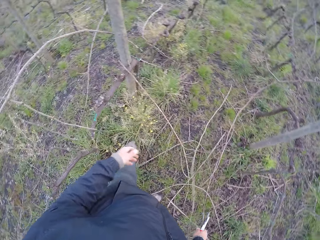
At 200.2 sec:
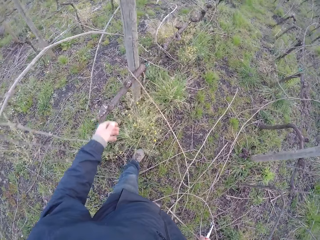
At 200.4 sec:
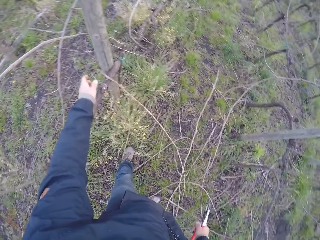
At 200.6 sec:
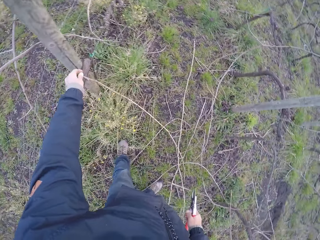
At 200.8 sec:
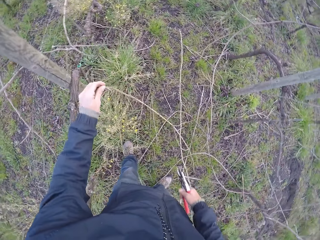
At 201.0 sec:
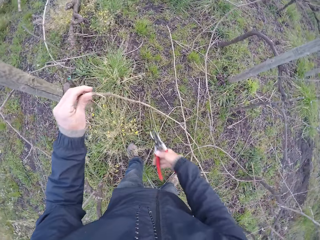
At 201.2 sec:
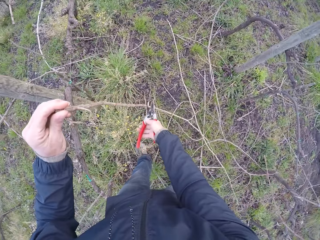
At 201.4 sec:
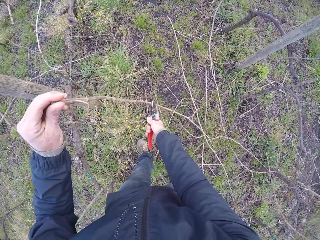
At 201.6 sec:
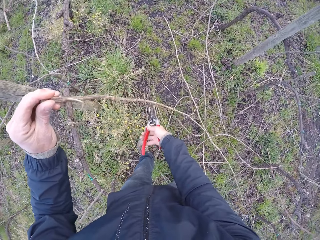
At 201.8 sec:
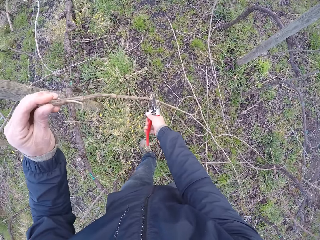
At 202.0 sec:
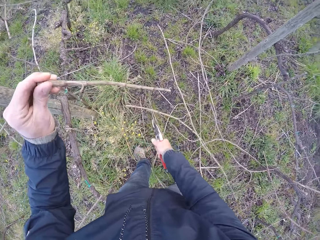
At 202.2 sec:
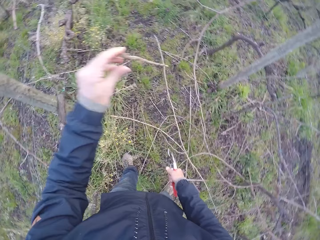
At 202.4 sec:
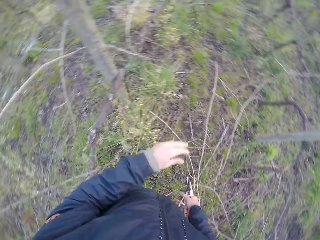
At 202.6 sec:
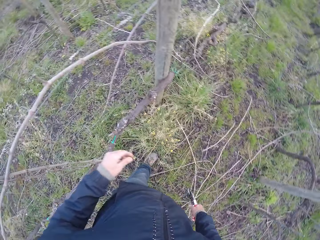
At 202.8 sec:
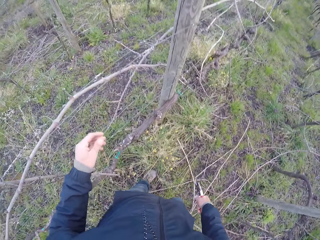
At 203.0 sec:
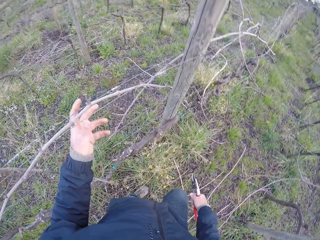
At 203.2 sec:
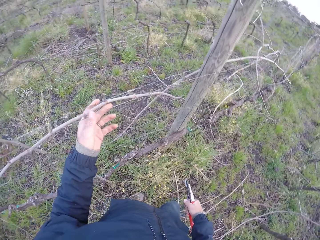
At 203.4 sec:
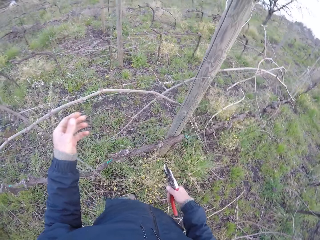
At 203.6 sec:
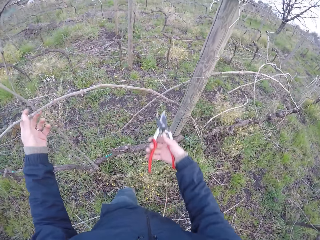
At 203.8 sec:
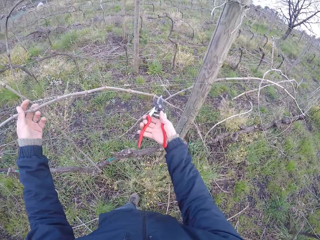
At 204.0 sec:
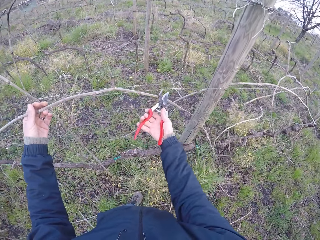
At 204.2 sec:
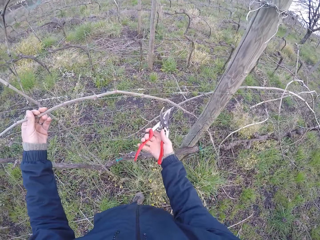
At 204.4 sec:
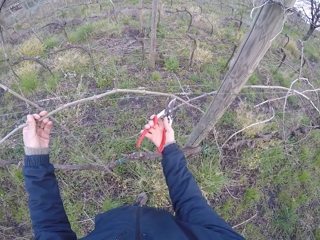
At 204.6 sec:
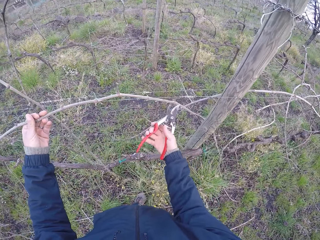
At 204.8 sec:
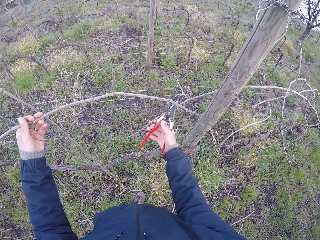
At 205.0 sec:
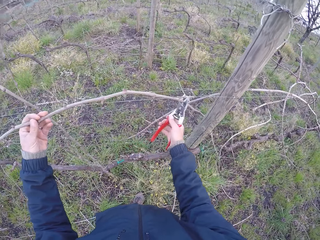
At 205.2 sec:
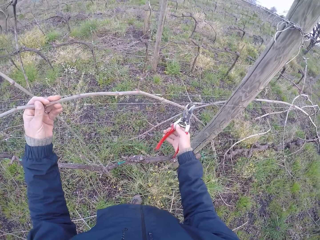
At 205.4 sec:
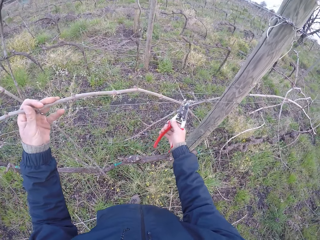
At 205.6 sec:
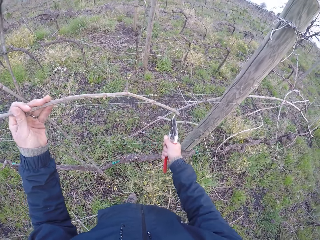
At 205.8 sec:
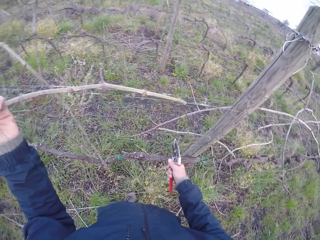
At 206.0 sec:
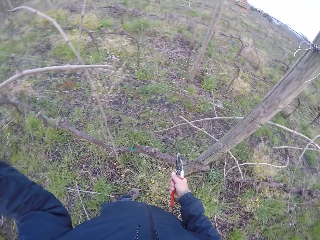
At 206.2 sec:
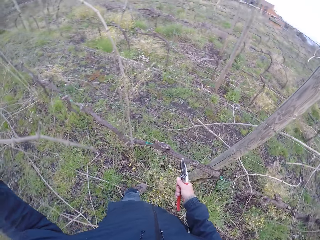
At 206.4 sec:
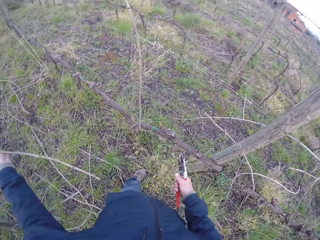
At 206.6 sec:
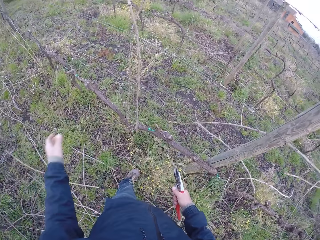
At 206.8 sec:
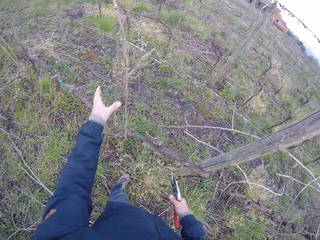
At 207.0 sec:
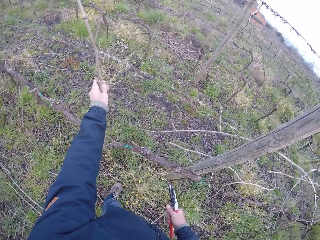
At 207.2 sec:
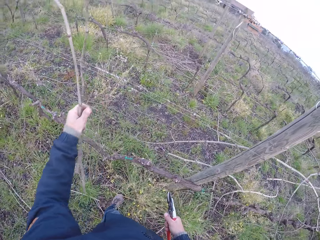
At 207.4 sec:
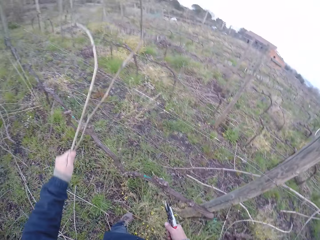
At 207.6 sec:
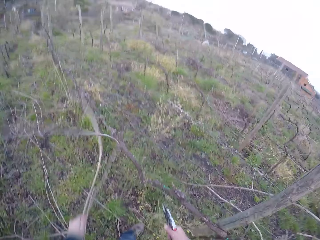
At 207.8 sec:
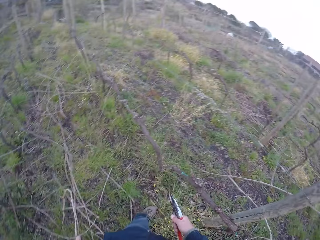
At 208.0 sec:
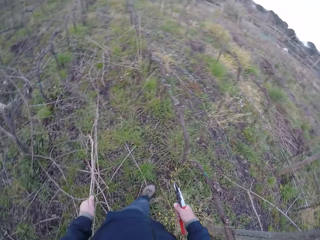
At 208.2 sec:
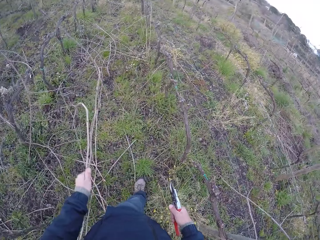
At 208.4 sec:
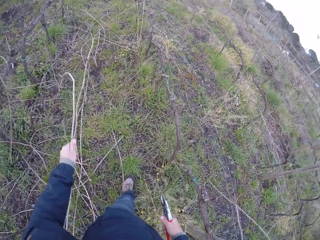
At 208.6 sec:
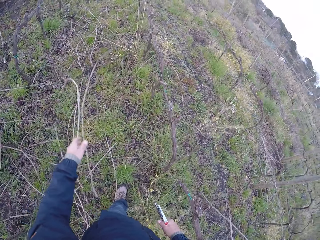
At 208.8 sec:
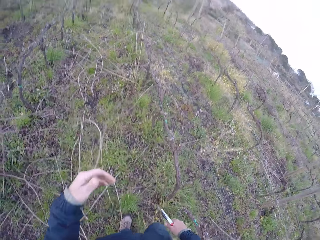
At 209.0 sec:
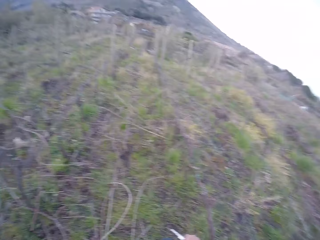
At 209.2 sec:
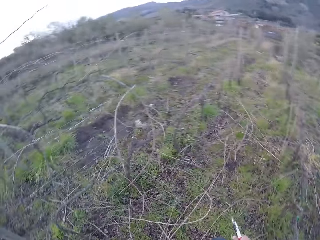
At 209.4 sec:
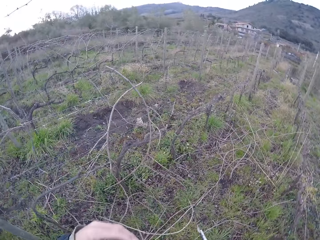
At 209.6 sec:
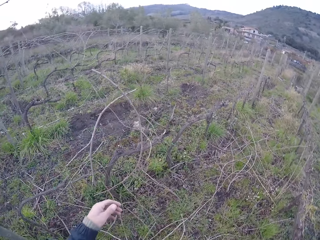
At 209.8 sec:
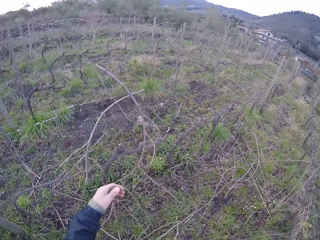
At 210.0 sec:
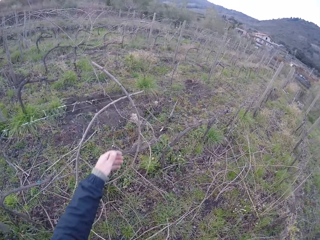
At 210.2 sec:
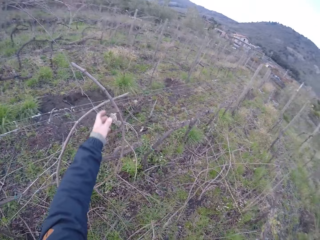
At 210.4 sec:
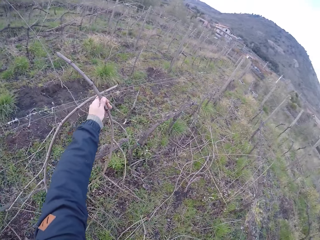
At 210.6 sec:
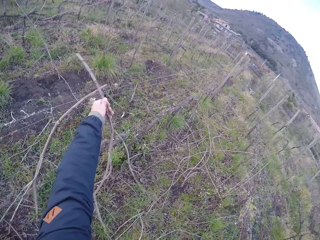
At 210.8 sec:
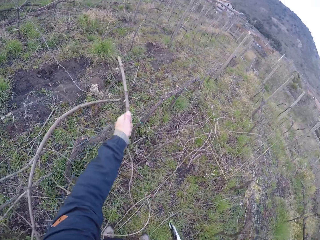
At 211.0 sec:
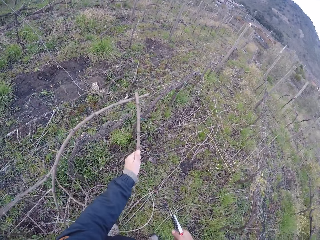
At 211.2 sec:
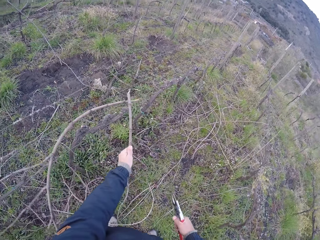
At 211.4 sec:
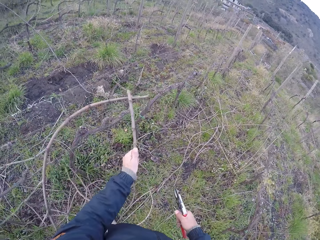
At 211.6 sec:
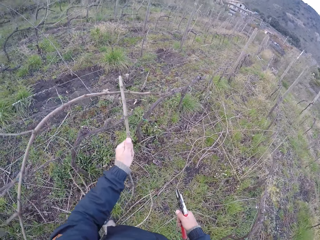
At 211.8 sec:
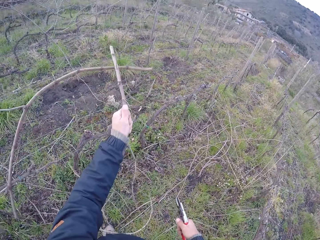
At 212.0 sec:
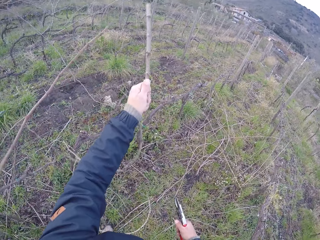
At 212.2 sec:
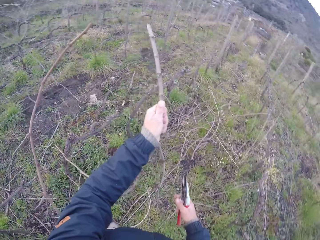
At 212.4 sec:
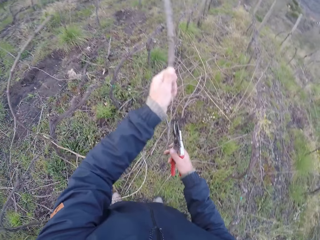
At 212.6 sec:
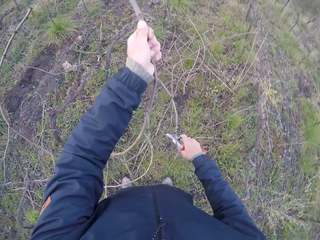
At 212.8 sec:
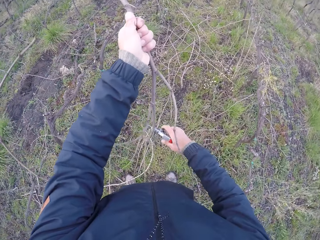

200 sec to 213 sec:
The camera wearer drops the sticks in his left hand on the floor. He holds a twig. He picks up a stick with his left hand. He cuts the stick with the pliers in his right hand. He holds a stick in the barbed wire with his left hand. He cuts the stick in the barbed wire with the pliers in his right hand. He removes the stick from the barbed wire with his left hand. He drops the sticks in his left hand on the floor. He drags two sticks from the barbed wire with his left hand. He drops the two sticks in his left hand on the floor. He turns. He drags a stick from the barbed wire with his left hand.

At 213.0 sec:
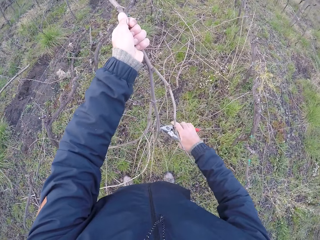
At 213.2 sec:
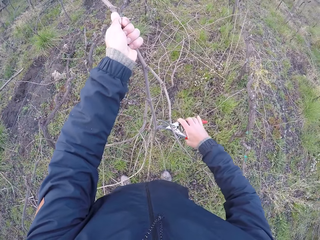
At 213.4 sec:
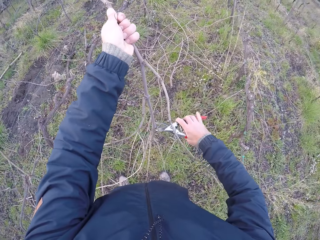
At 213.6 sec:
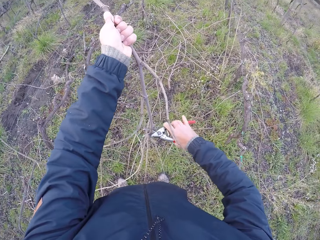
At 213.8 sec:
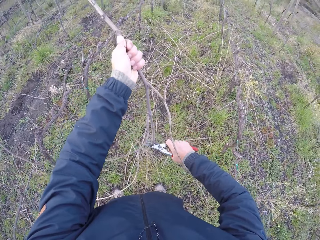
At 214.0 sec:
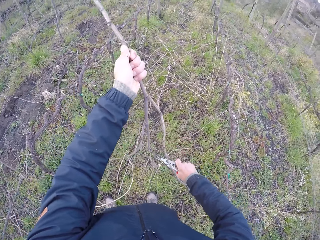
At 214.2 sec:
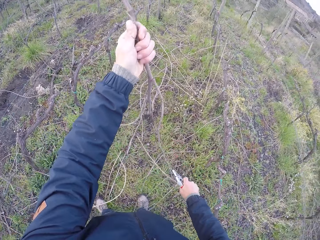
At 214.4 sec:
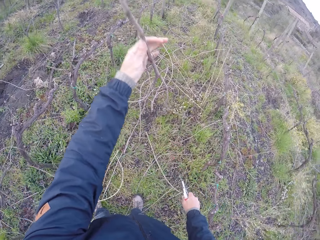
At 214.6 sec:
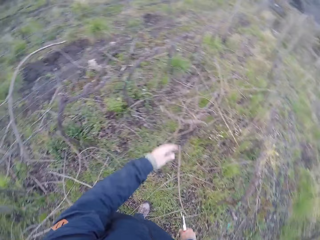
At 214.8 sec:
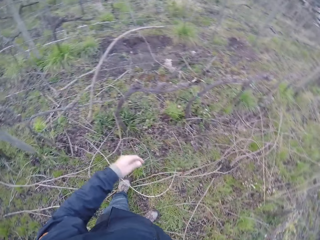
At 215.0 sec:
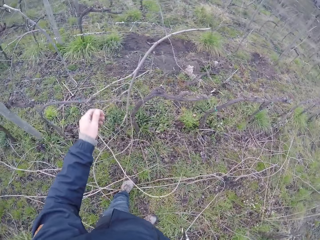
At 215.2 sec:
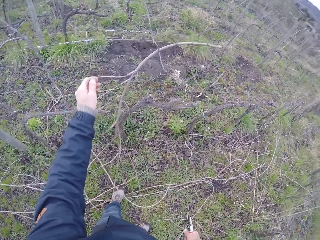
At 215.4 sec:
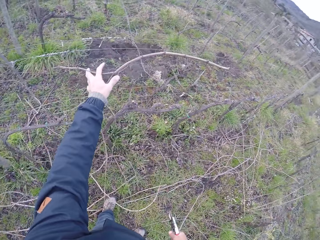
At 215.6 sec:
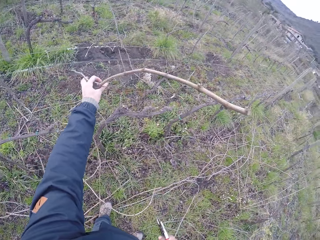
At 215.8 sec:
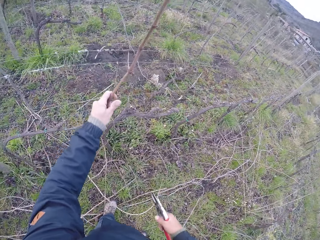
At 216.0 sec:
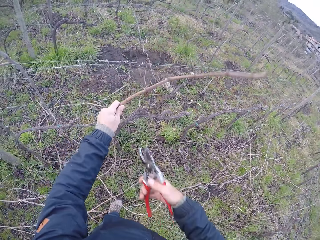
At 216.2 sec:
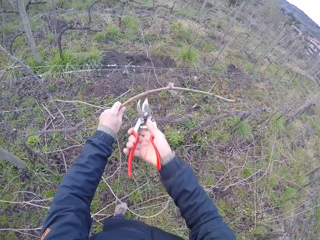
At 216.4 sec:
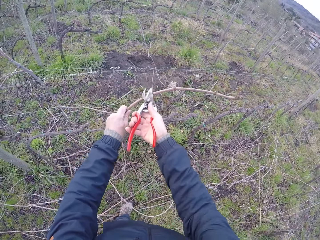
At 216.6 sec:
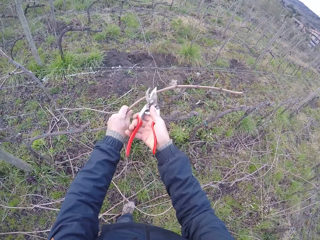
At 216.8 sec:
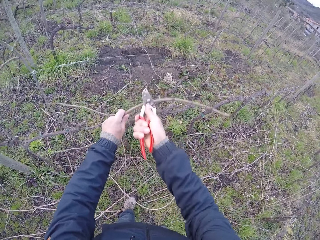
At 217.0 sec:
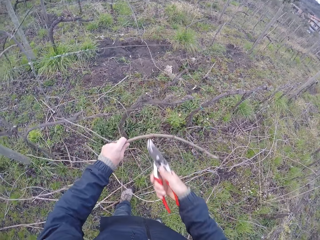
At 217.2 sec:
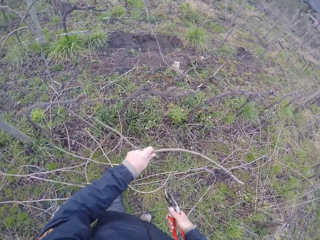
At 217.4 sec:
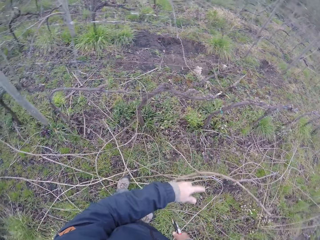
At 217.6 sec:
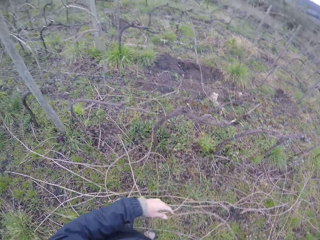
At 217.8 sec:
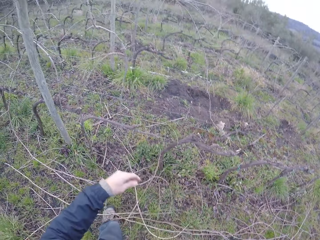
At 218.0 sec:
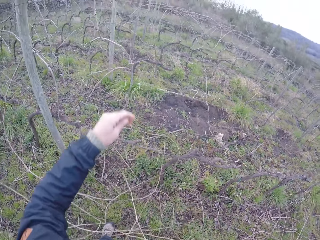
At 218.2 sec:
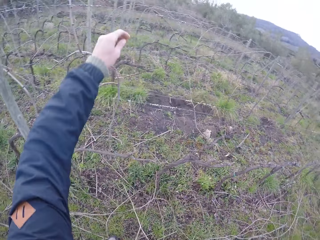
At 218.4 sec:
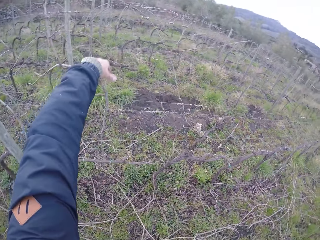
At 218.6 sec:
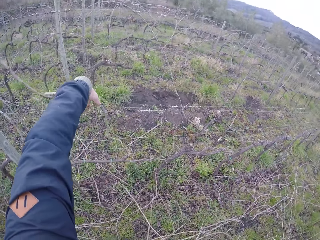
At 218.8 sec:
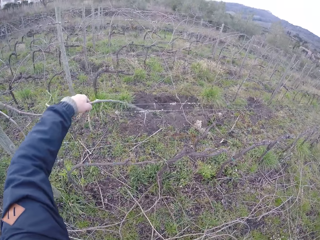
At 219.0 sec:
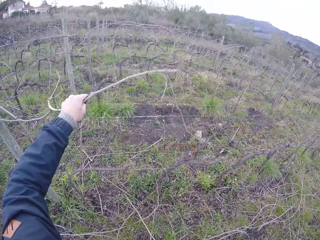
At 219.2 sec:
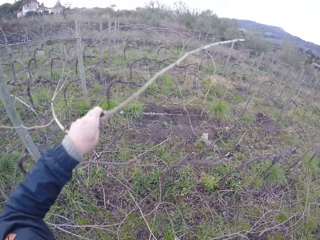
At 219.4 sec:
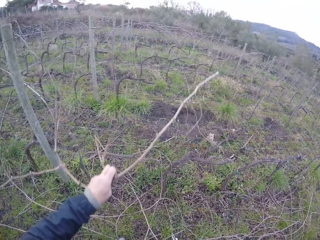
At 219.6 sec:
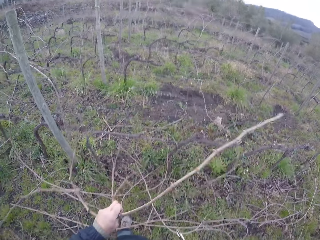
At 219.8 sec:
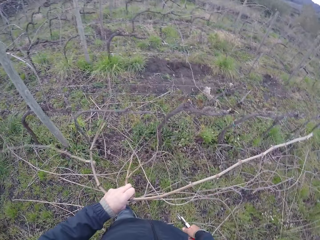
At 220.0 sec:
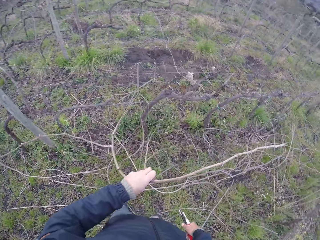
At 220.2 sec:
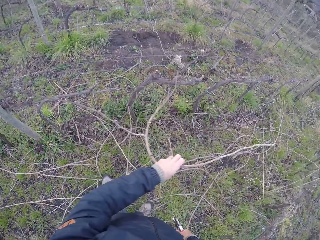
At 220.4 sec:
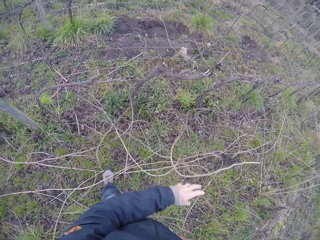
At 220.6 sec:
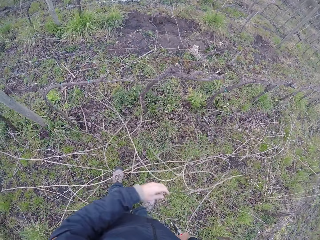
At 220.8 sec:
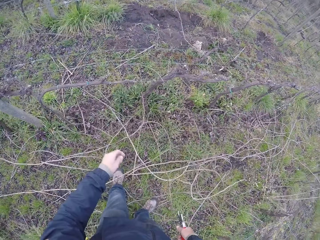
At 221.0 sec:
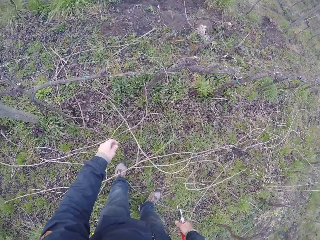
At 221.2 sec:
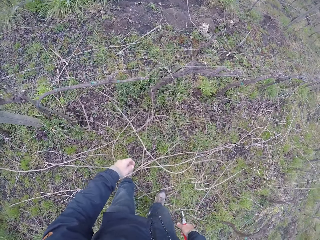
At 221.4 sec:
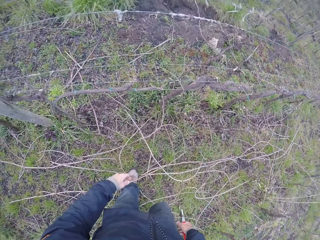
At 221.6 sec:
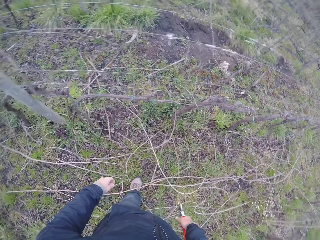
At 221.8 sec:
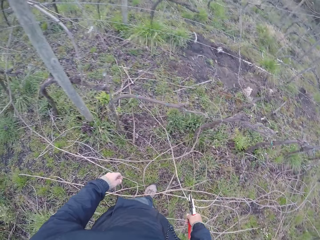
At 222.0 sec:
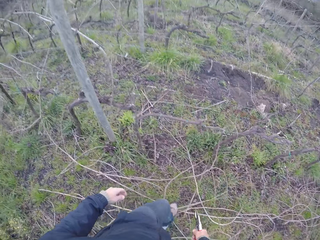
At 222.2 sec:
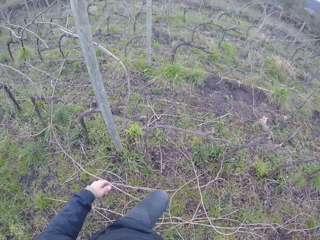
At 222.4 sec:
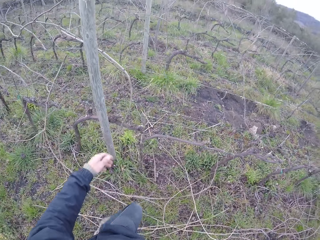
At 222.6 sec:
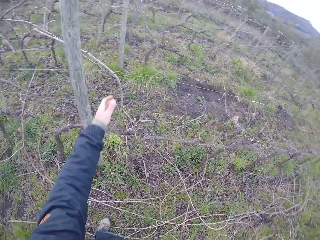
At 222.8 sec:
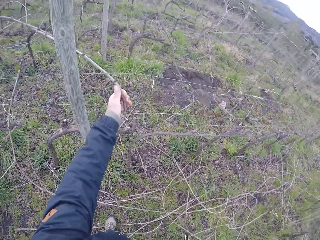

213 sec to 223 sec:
The camera wearer cuts the stick with the pliers in his right hand. He drops twigs on the ground. He holds a twig. He drags a stick from the barbed wire with his left hand. He cuts the branch of the tree with the pliers in his right hand. He removes the stick from the barbed wire with his left hand. He drops the stick in his left hand on the floor. He drags a stick from the barbed wire with his left hand. He drops the stick in his left hand on the floor.
